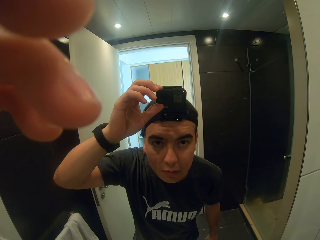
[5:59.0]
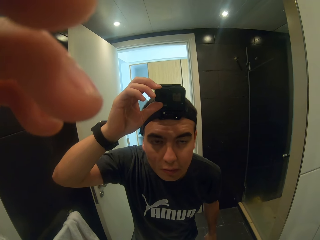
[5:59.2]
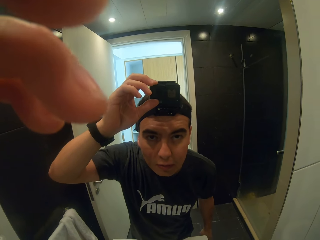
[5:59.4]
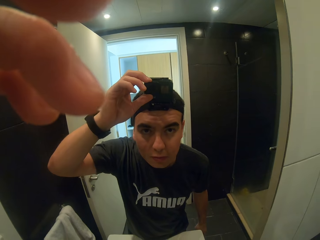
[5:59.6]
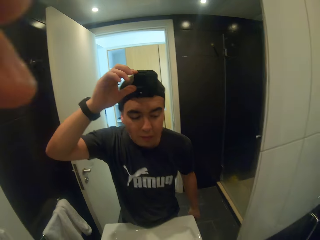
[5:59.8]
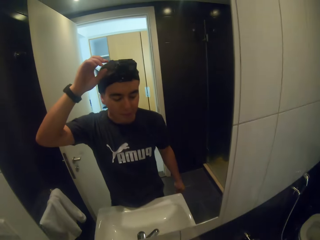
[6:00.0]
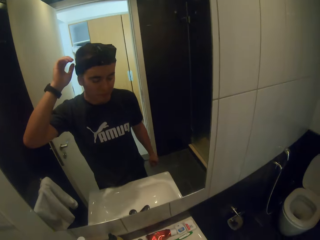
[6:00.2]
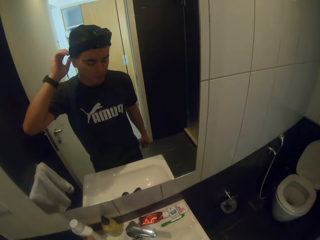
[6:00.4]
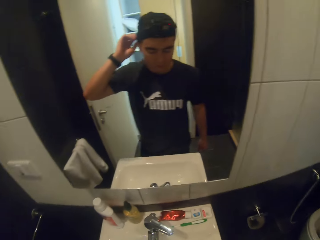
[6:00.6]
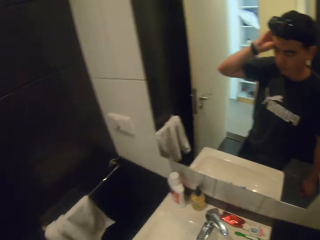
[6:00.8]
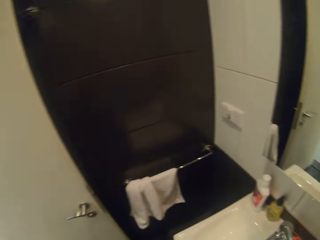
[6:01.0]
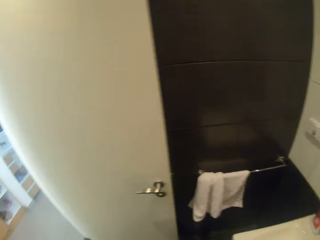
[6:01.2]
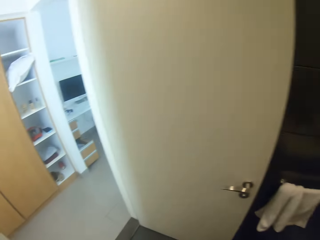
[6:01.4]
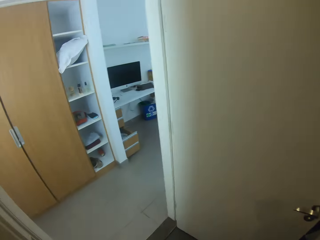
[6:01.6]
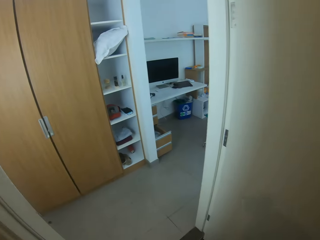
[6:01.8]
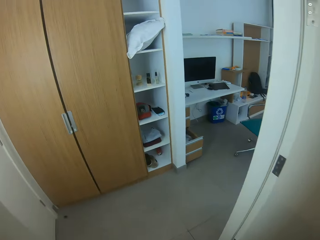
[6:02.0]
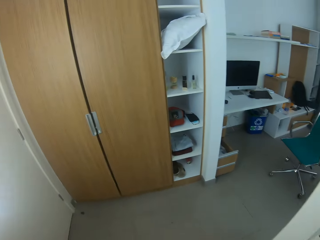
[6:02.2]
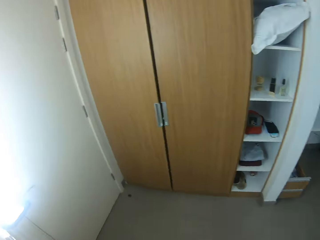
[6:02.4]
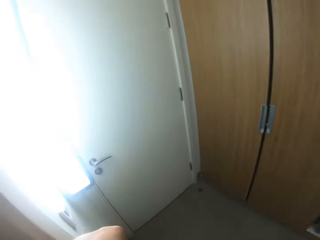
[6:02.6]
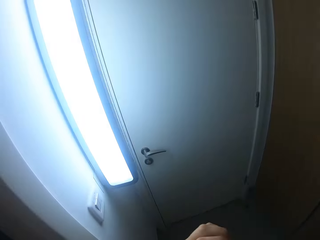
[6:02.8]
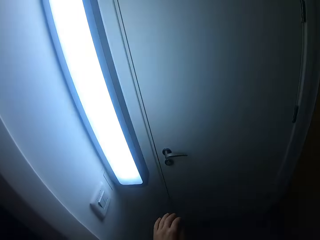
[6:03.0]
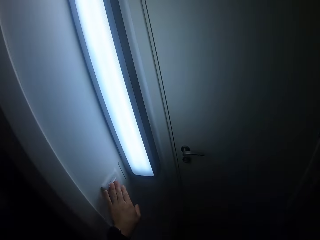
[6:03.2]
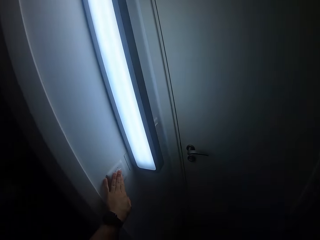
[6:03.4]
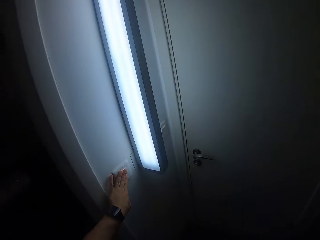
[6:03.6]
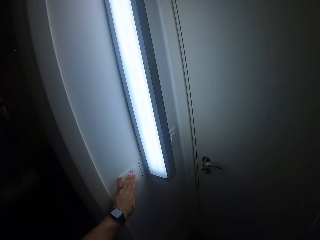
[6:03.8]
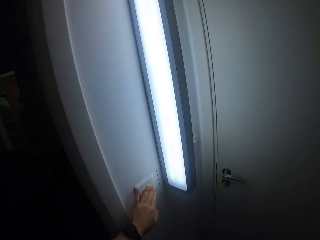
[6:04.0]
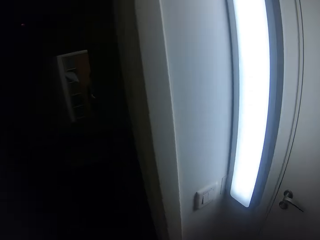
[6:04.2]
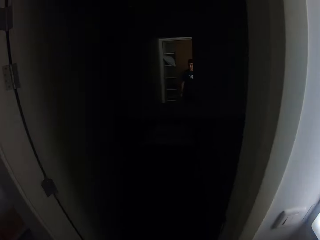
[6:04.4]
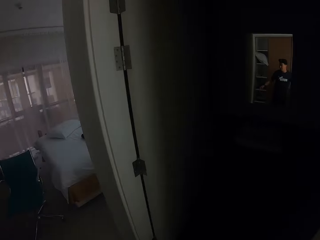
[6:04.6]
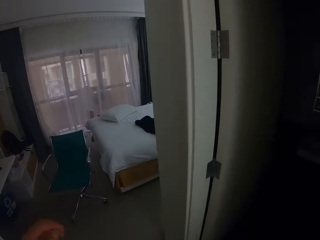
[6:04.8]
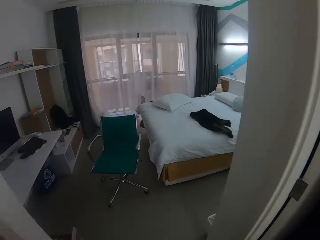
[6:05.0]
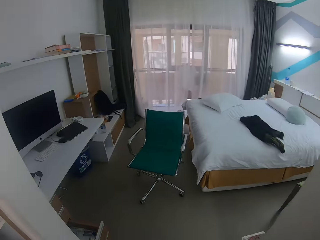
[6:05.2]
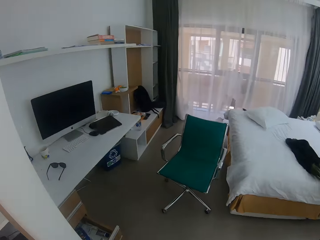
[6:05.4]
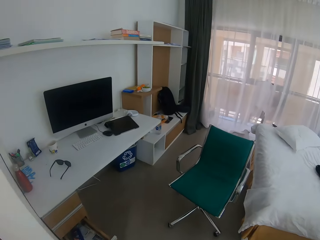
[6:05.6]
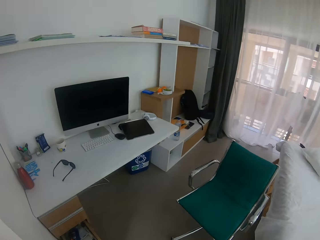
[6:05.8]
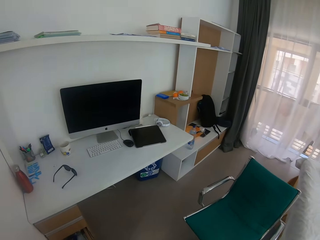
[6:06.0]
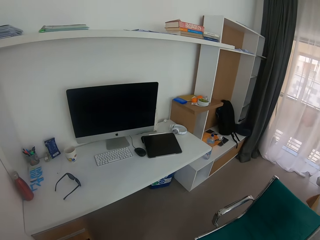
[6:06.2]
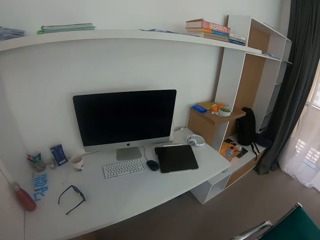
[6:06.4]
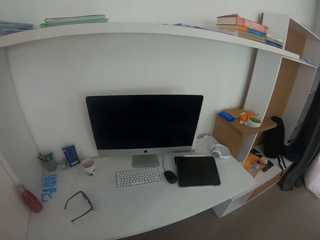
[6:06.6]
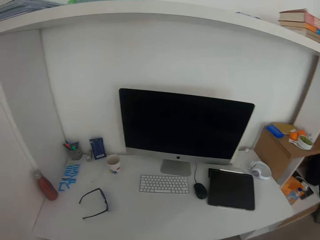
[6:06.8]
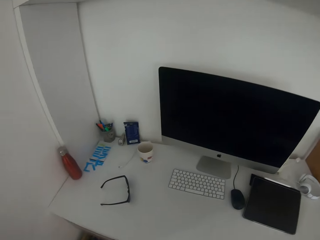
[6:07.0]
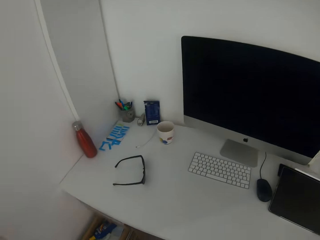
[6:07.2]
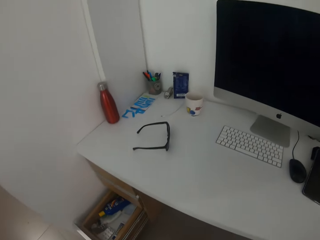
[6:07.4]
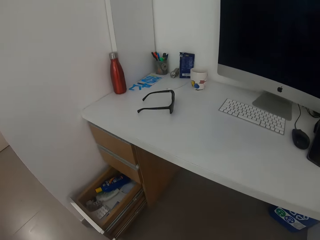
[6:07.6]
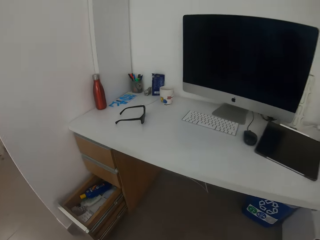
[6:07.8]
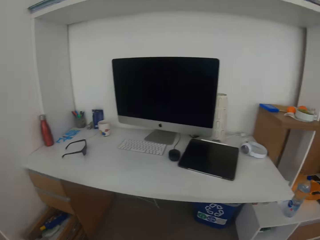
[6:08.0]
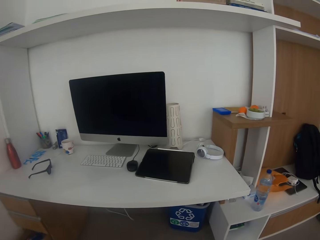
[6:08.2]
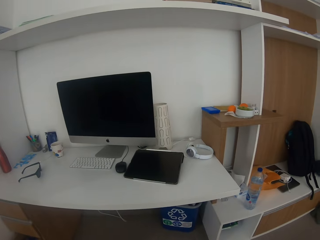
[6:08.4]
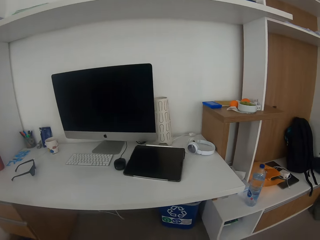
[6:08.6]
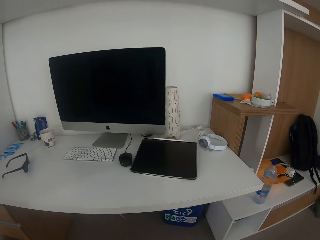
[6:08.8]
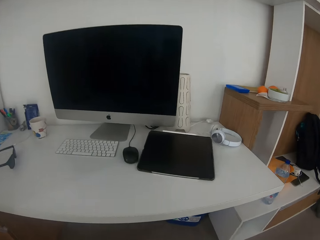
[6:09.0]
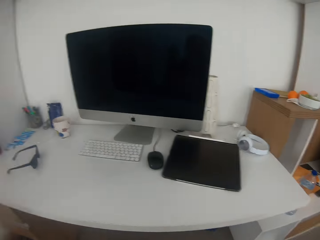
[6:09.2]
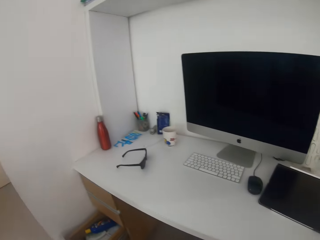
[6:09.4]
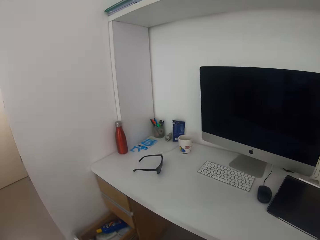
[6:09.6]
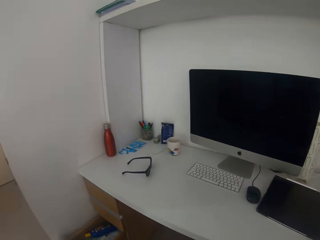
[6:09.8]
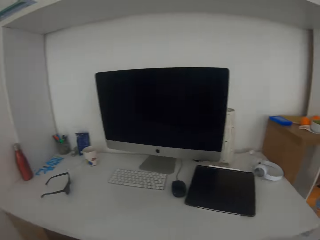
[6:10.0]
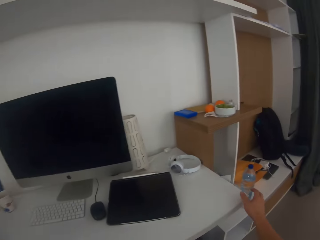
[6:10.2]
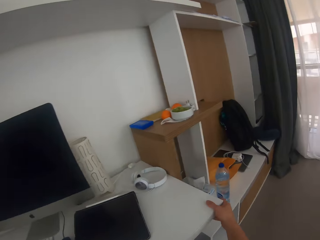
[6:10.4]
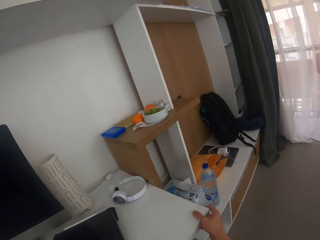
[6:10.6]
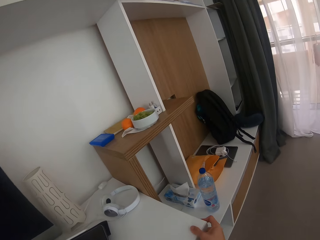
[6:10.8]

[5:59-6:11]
The camera wearer walks out of the washroom. They turn around the sink. They turn off the lights. They walk to the bedroom. They touch something. They sit on the chair.

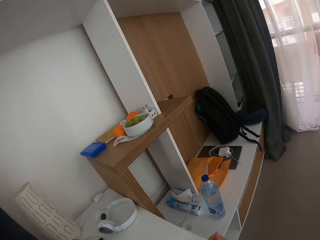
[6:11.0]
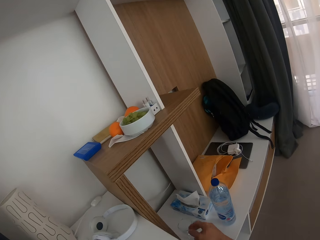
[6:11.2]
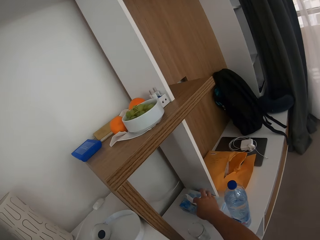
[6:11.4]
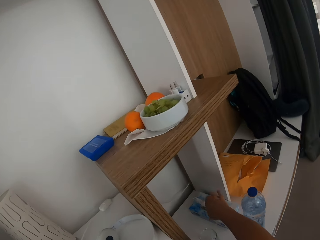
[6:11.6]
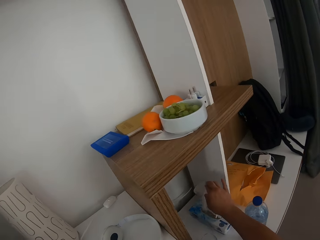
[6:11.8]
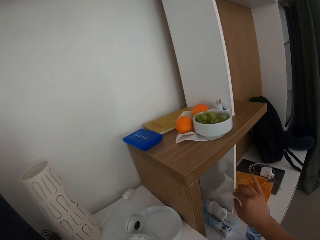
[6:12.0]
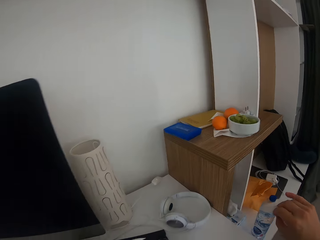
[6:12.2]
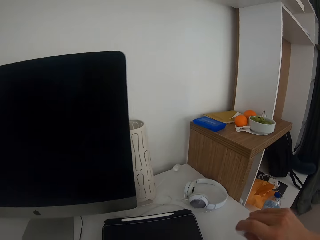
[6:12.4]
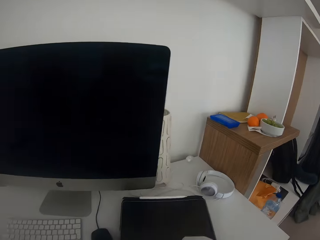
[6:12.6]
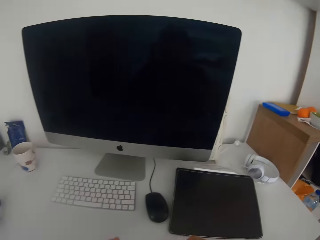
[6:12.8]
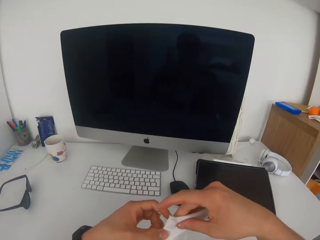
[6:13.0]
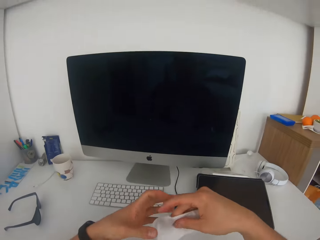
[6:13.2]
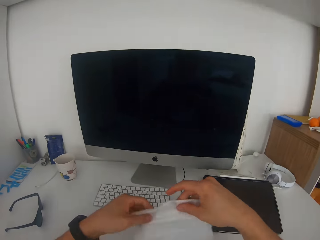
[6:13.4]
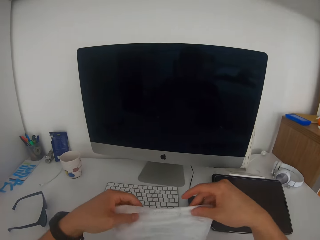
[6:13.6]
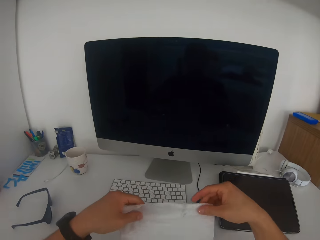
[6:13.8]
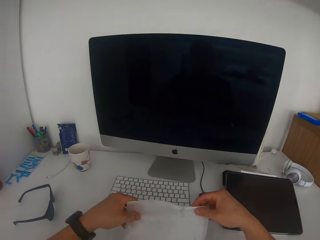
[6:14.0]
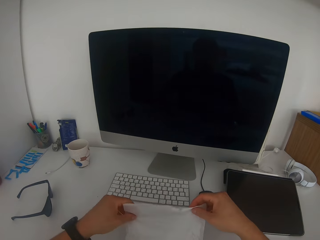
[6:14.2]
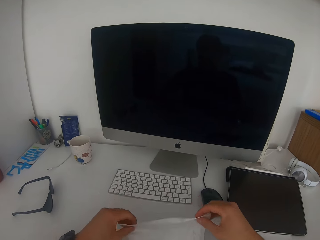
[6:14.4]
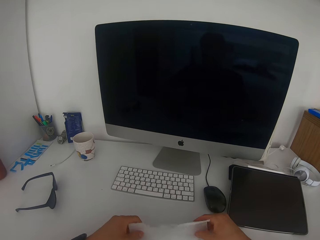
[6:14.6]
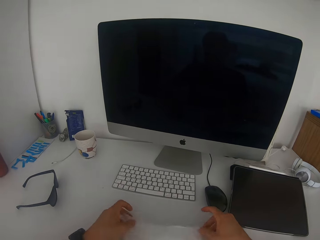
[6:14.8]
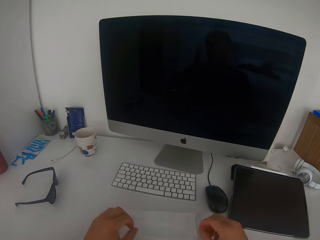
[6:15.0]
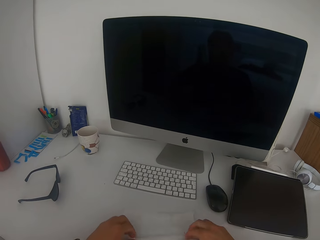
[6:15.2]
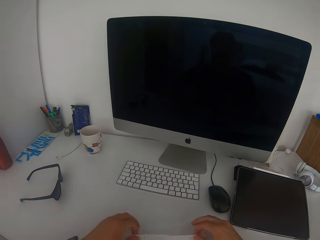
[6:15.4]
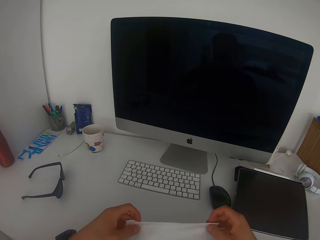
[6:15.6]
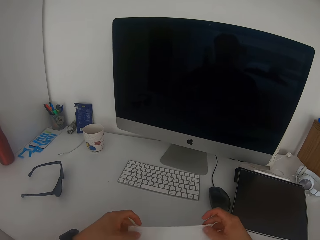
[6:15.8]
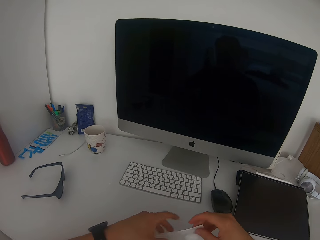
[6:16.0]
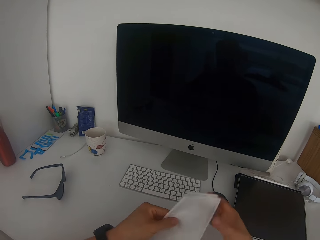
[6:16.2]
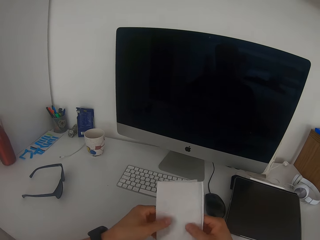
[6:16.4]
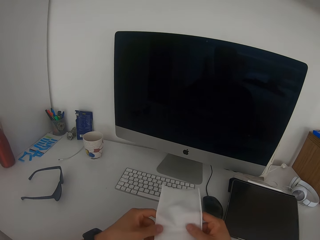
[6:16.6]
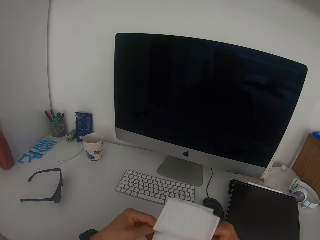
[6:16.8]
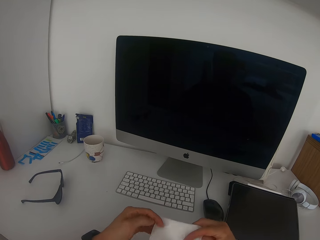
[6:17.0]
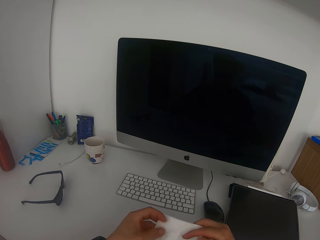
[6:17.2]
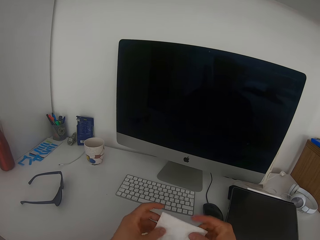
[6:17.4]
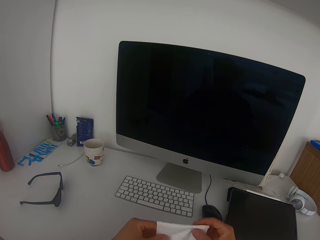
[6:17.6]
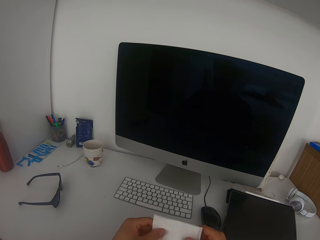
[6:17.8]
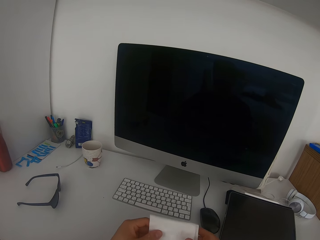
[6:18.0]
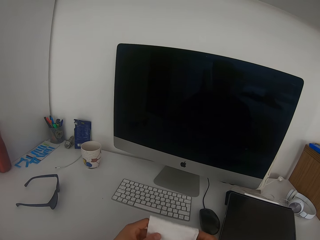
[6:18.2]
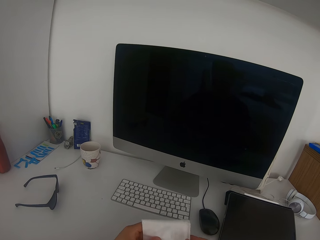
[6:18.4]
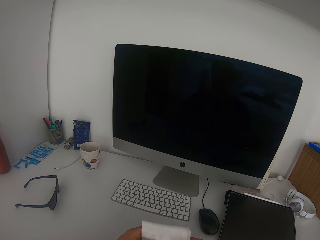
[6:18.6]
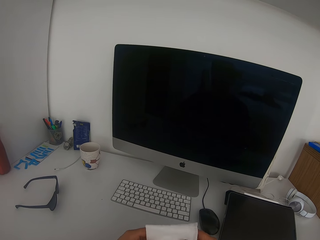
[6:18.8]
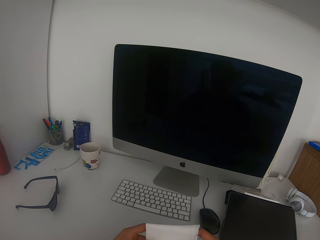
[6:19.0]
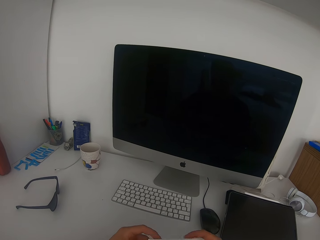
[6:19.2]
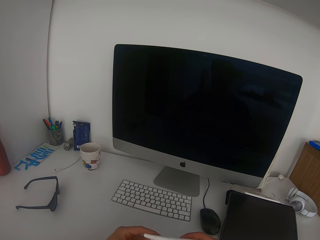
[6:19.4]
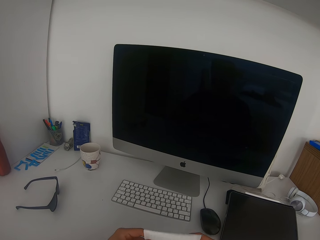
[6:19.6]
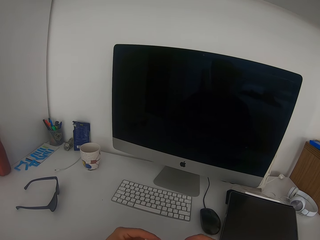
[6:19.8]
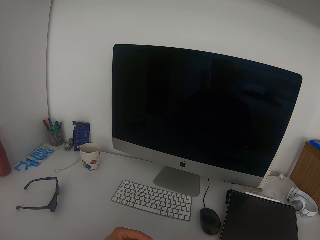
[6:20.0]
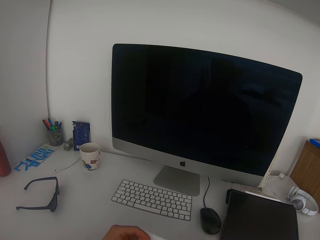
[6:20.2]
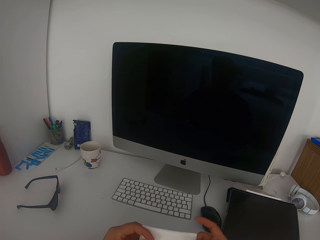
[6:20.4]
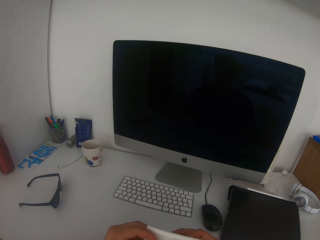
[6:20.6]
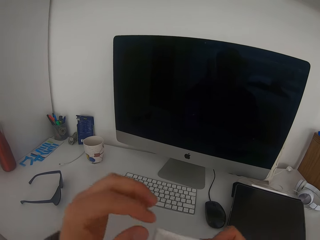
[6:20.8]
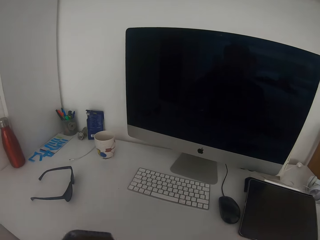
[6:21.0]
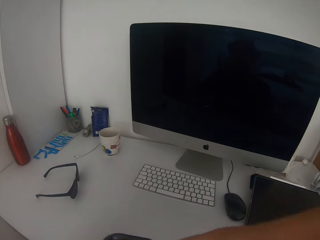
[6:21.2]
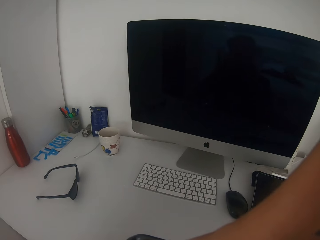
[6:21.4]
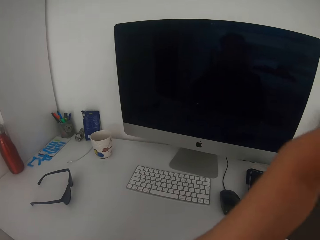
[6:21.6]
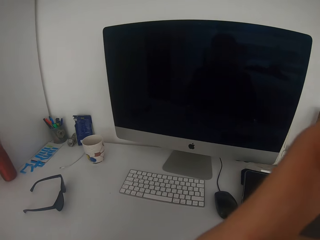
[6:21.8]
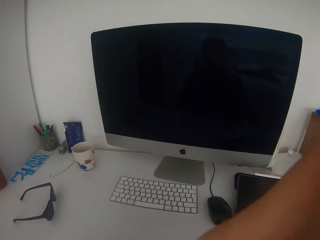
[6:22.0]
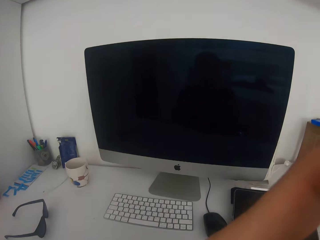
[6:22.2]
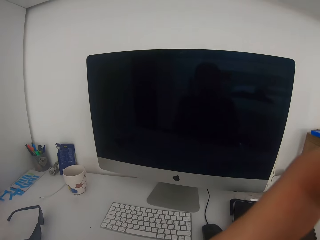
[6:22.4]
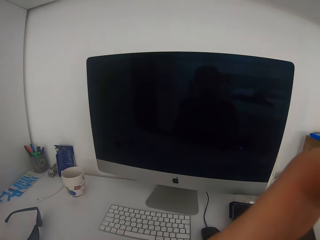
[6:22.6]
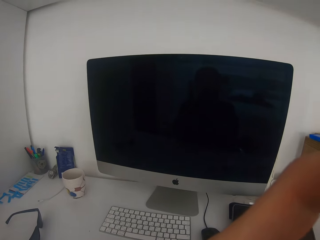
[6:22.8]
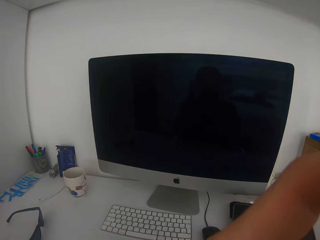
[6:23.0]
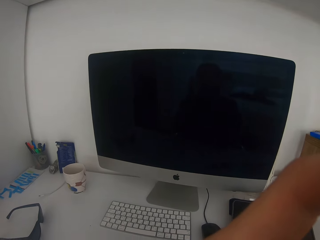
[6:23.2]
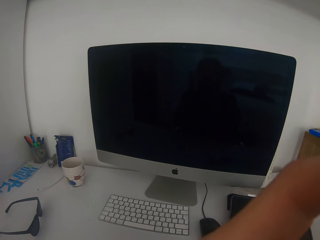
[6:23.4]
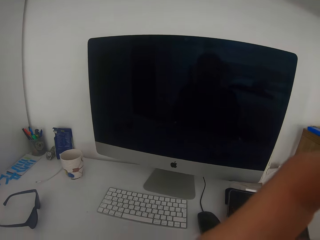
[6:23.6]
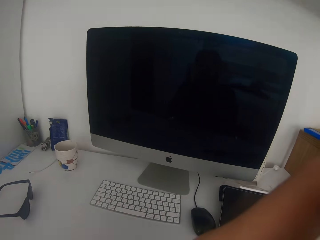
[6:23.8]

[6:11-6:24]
The camera wearer picks serviette paper or wipes from the serviette box. They straighten the wipes. They fold the wipes. They adjust the camera. They raise the left hand to the camera.
